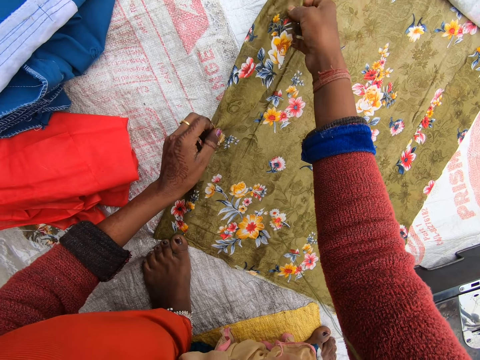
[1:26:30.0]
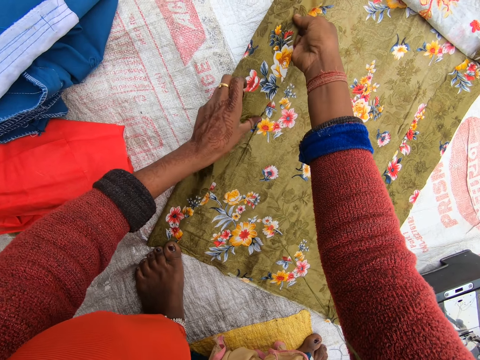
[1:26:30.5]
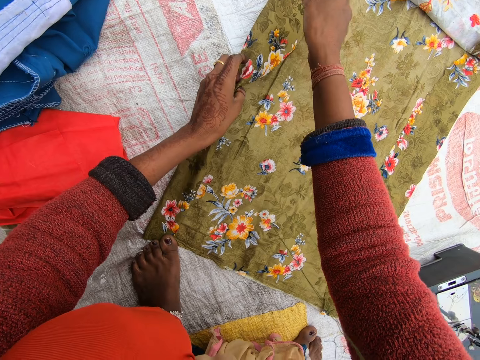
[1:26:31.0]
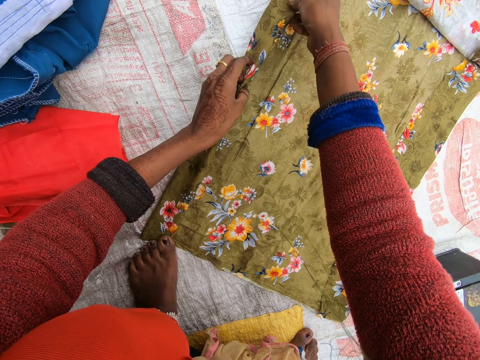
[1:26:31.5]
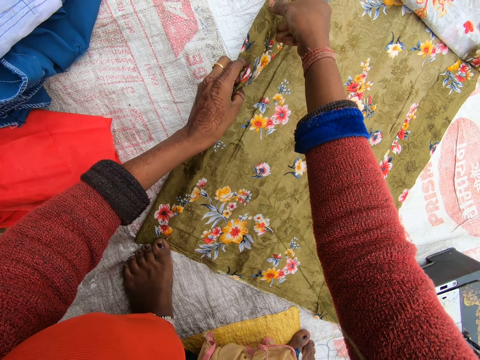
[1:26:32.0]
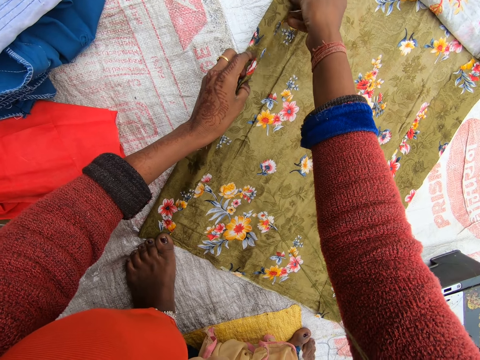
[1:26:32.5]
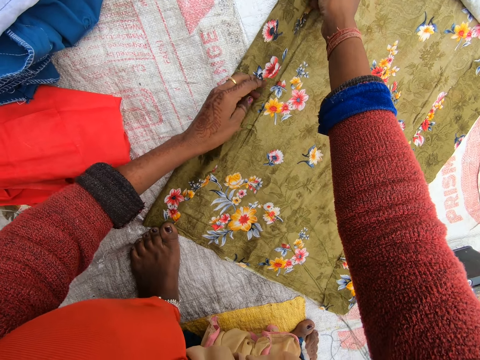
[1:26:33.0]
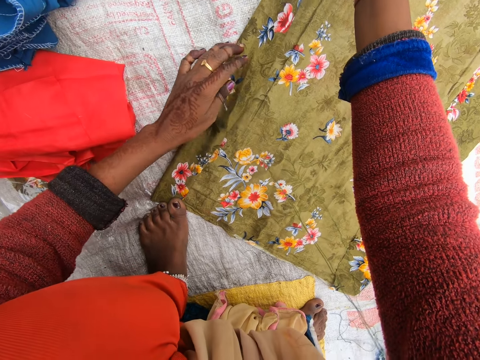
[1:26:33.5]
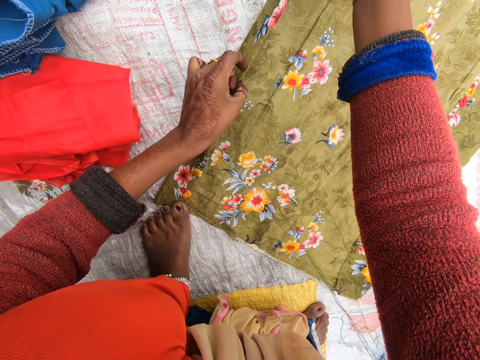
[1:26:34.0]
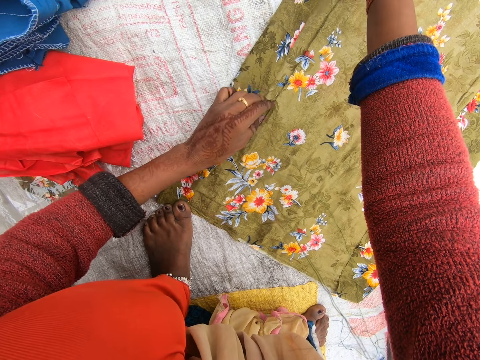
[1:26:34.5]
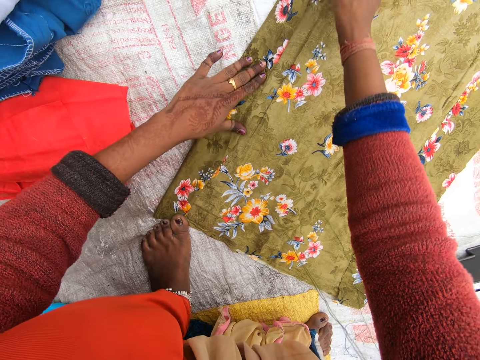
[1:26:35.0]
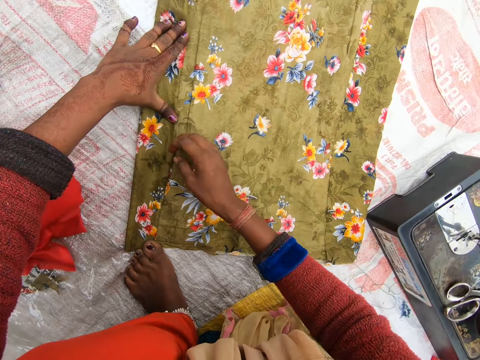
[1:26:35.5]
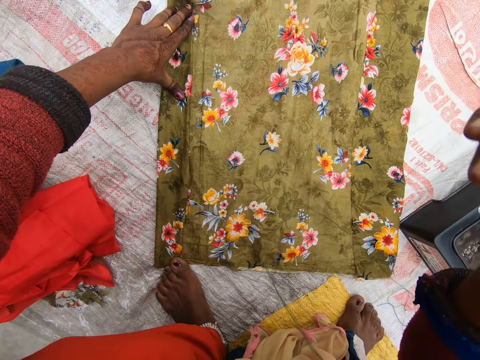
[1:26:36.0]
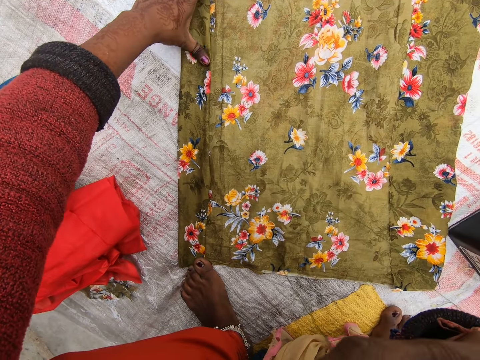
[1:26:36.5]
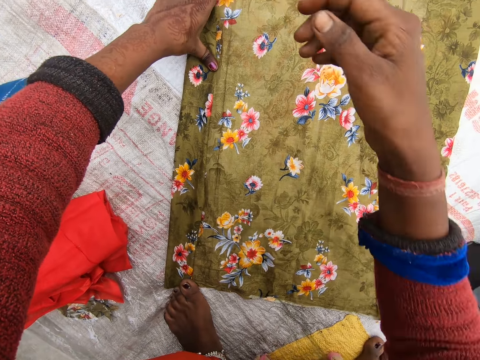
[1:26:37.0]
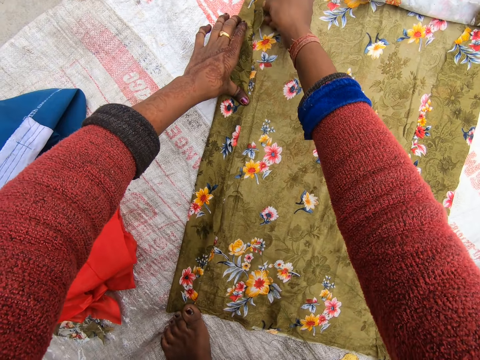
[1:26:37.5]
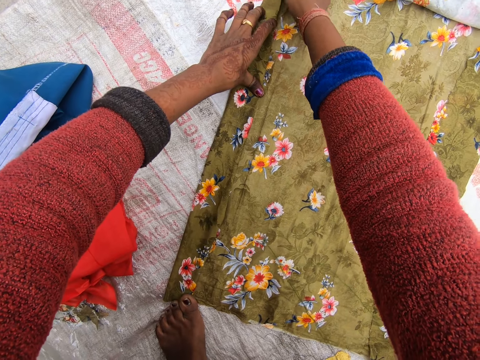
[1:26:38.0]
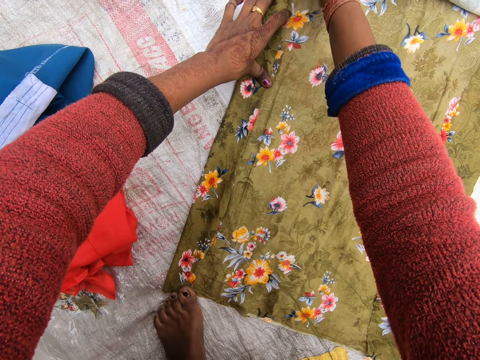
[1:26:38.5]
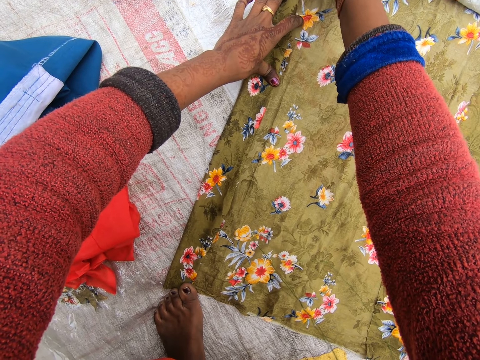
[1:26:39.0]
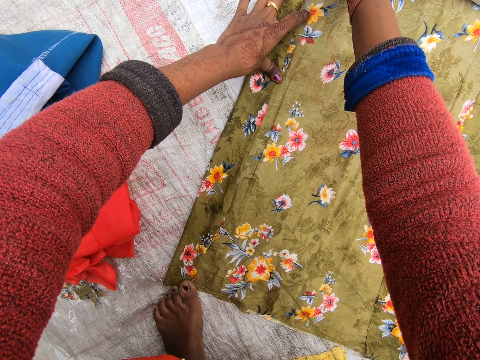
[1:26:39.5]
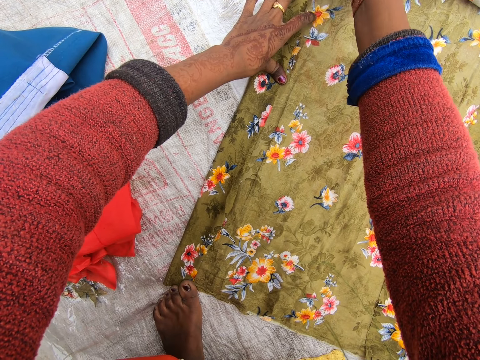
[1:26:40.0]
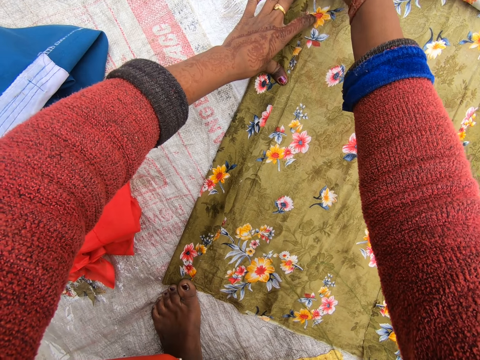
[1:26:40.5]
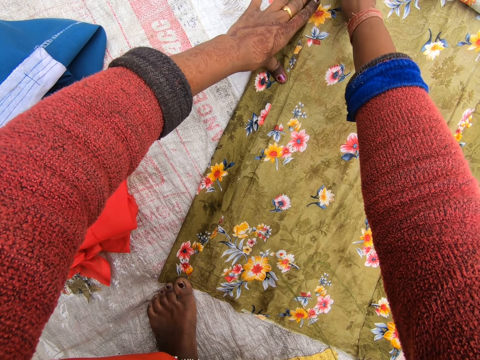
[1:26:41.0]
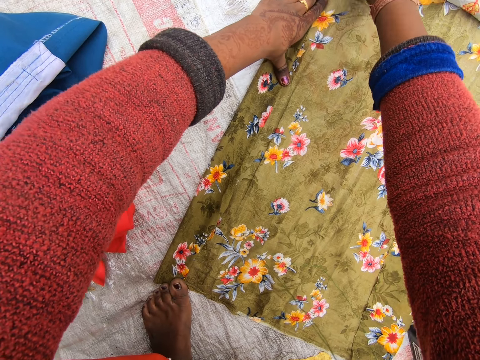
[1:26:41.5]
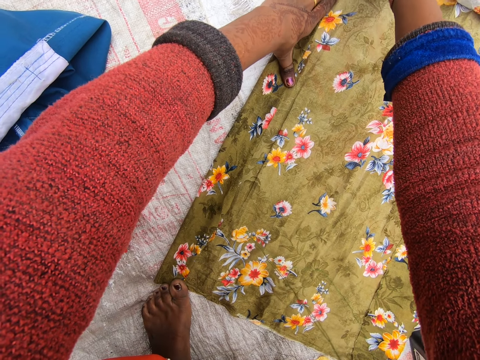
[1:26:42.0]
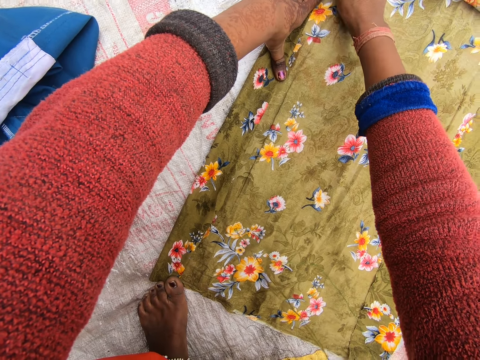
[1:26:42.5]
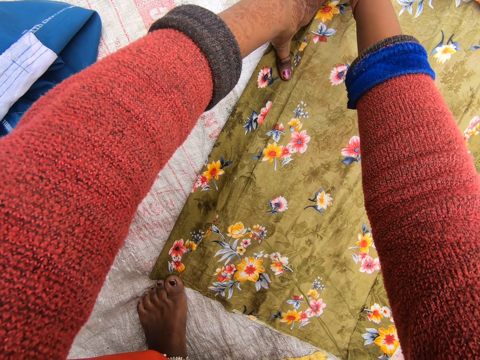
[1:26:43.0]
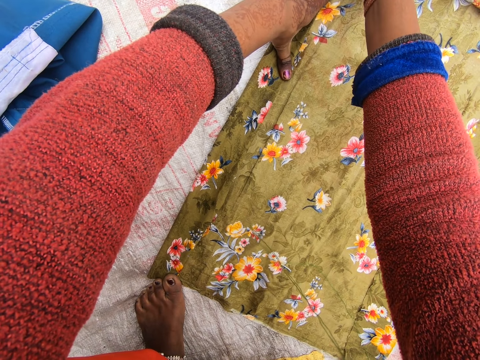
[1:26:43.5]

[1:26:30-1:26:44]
The camera wearer aligns the material. She folds the material. She aligns the material. She picks up her hand. She drops off her hand. She holds the material on the corner.

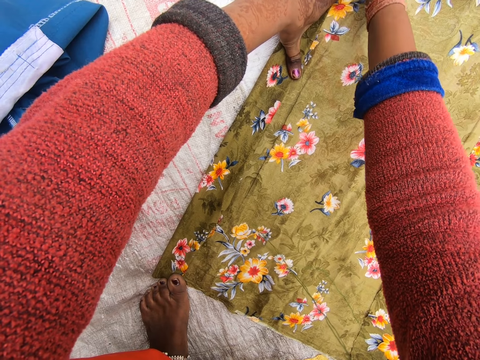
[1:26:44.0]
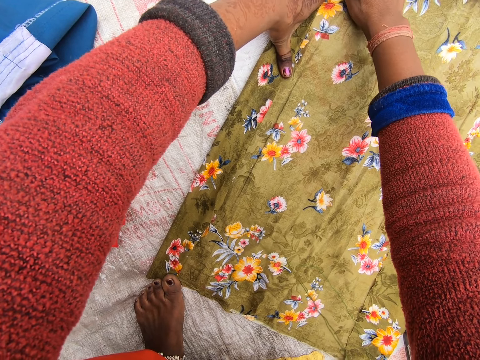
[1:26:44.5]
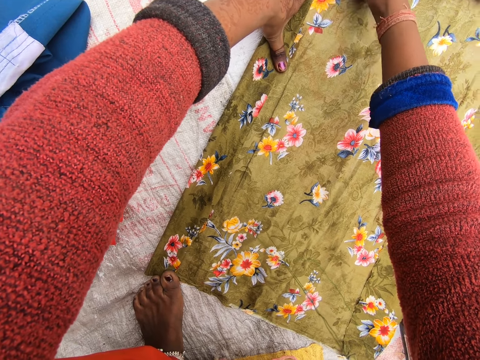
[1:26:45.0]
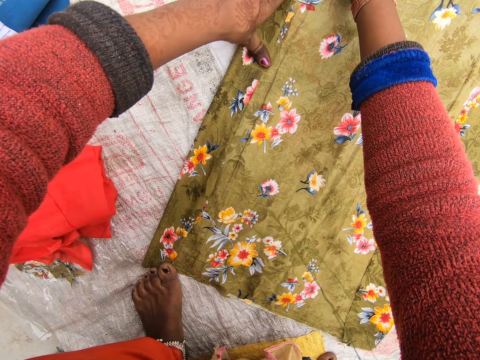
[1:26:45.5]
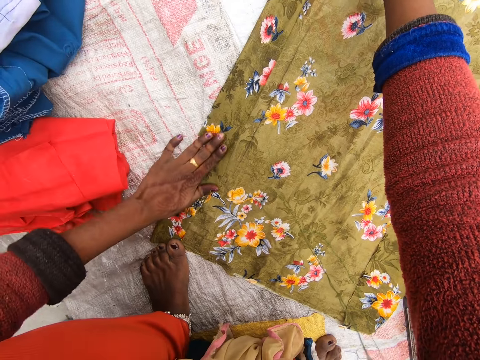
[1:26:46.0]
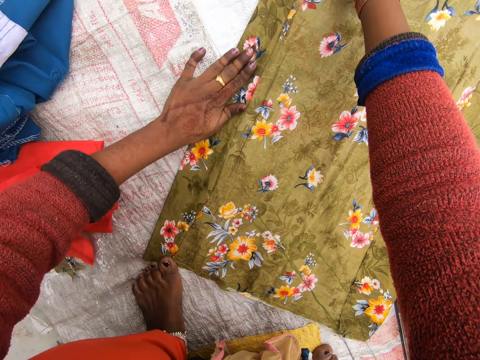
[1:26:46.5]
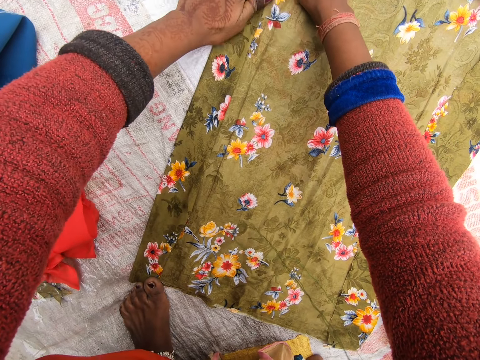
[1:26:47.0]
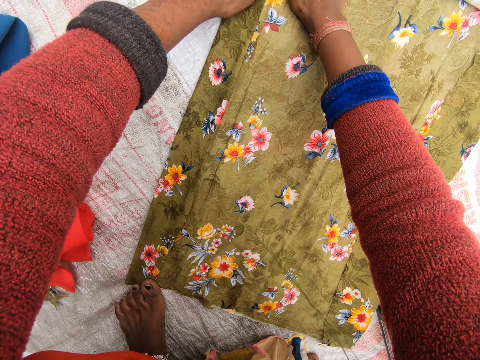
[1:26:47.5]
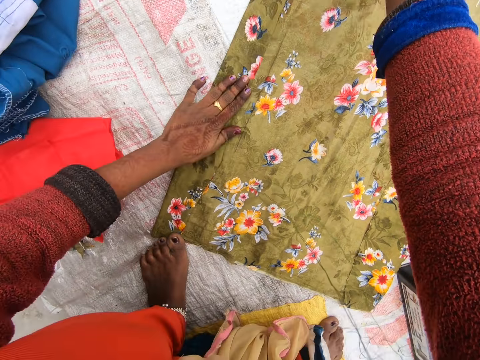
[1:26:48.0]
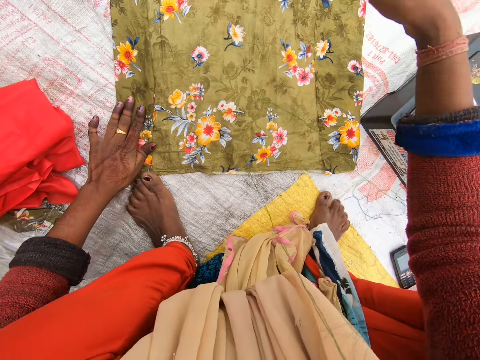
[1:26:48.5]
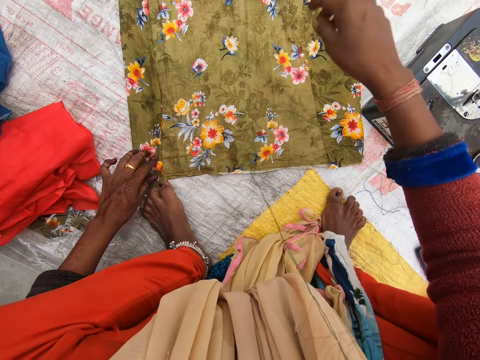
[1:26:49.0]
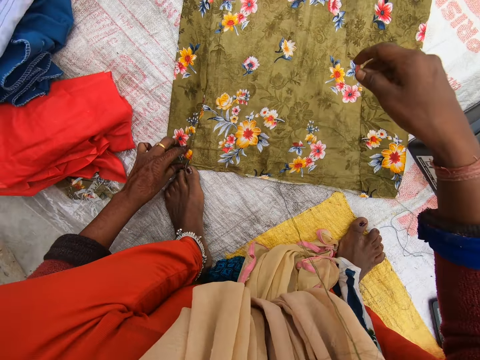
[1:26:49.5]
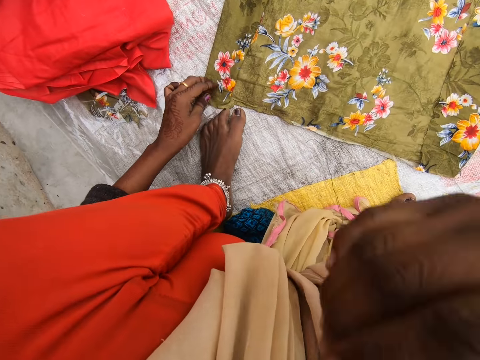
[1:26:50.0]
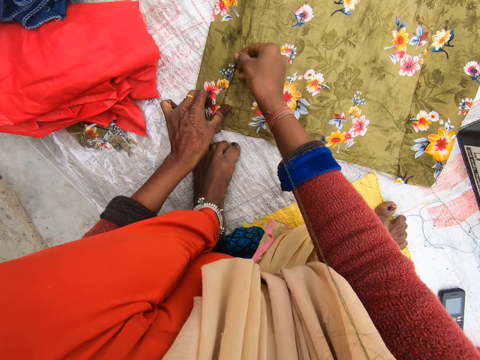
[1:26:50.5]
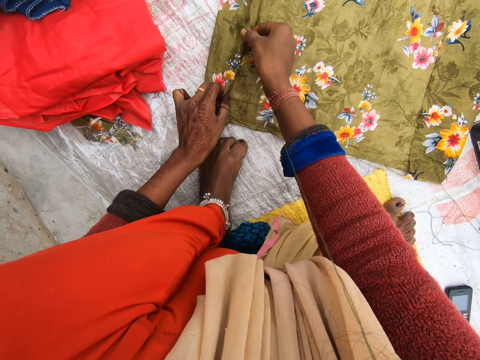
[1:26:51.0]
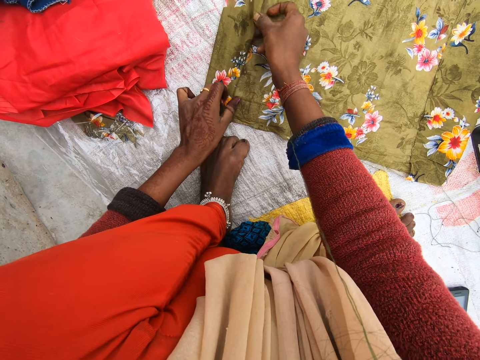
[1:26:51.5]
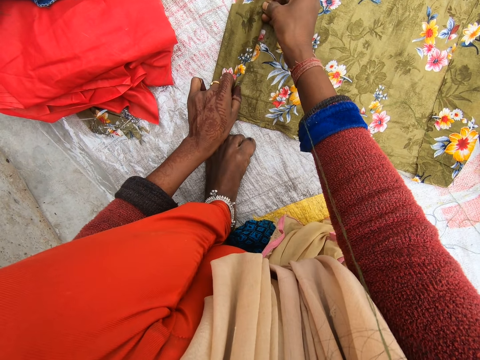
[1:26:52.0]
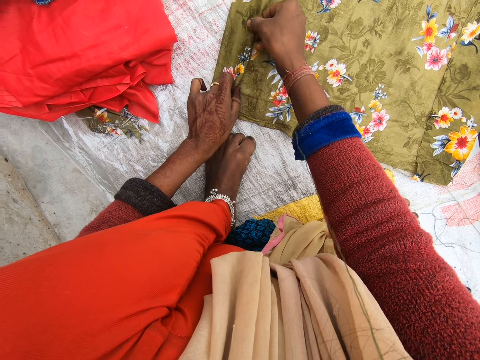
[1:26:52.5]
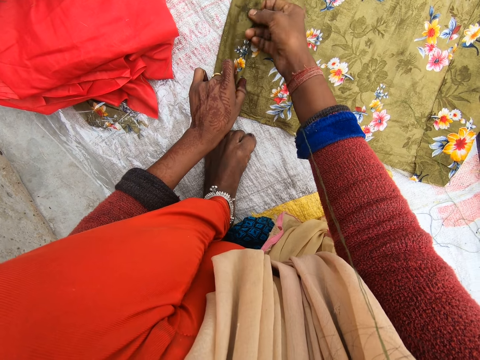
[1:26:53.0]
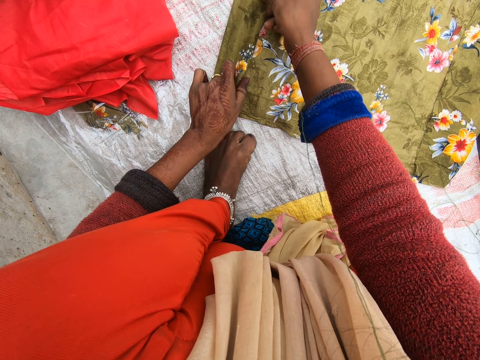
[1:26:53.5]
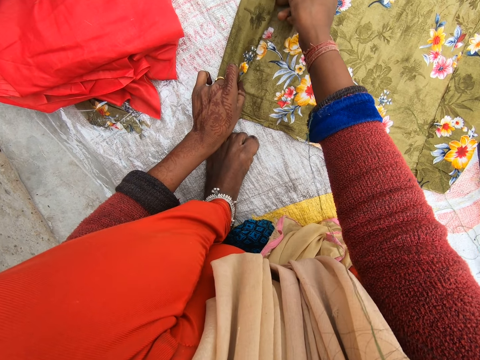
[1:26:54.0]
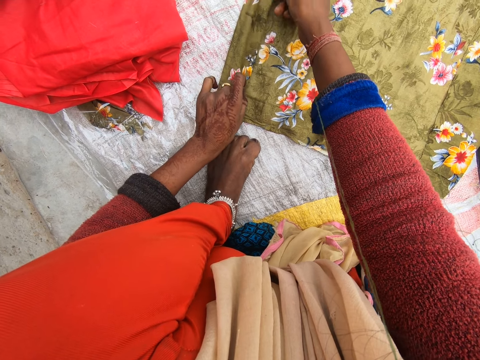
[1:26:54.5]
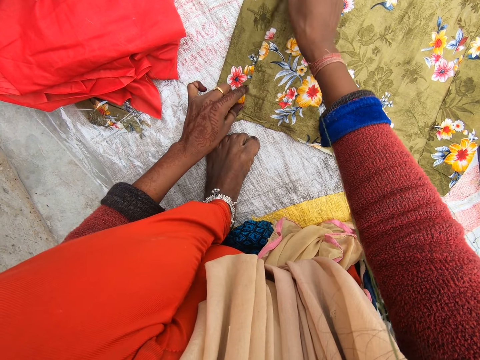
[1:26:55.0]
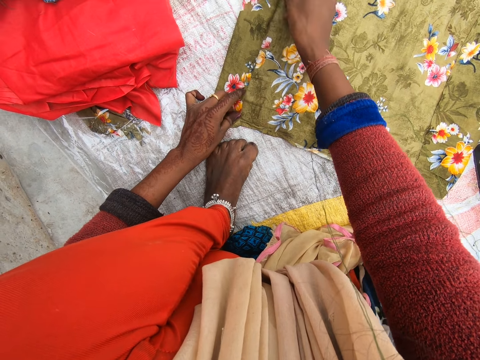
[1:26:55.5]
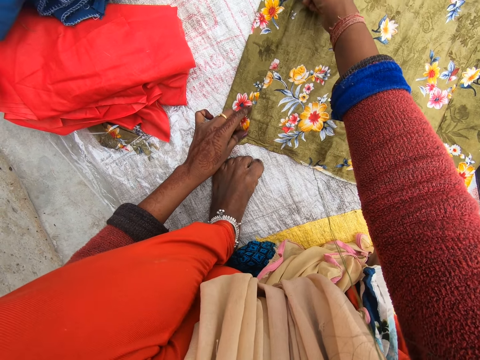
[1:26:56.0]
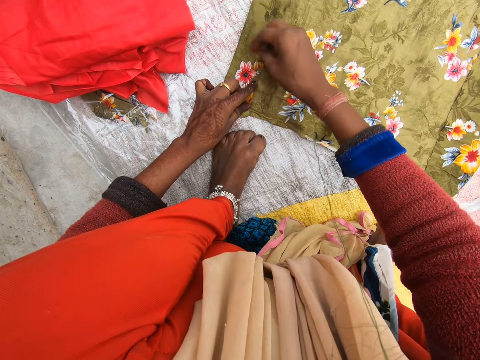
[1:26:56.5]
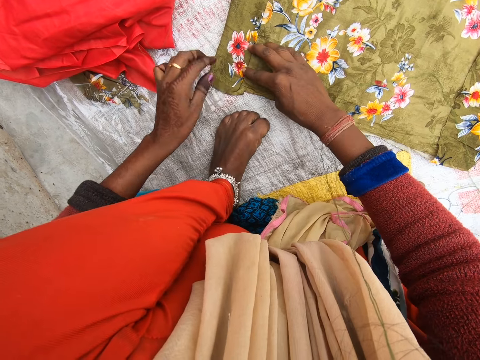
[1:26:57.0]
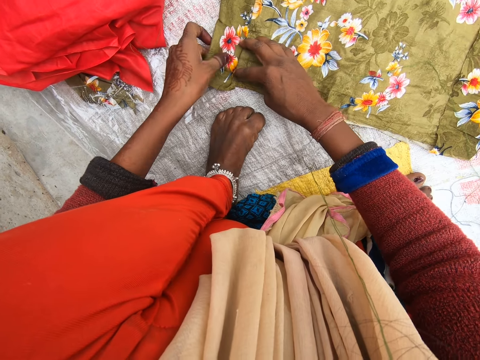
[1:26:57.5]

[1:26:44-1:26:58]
The camera wearer aligns the material. She picks up her hand. She drops her hand. She picks up a needle from her body. She folds the material.
